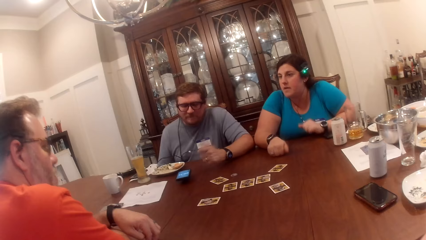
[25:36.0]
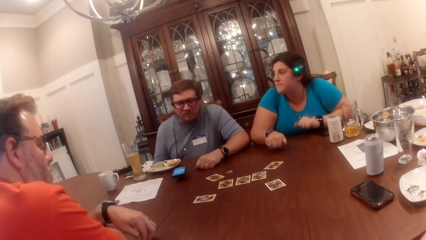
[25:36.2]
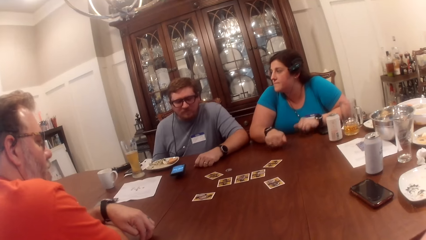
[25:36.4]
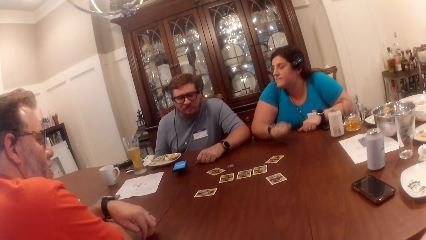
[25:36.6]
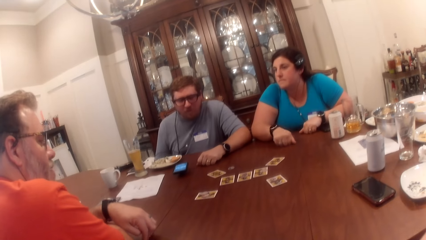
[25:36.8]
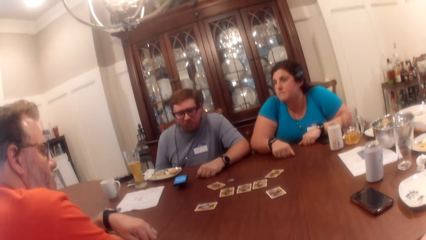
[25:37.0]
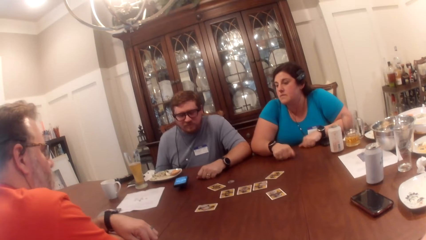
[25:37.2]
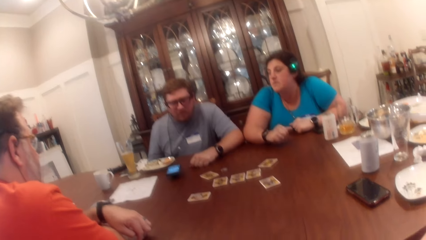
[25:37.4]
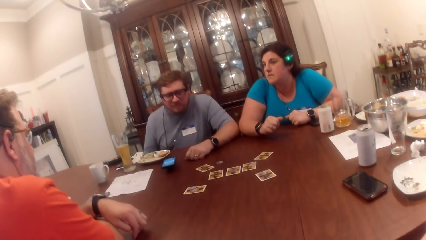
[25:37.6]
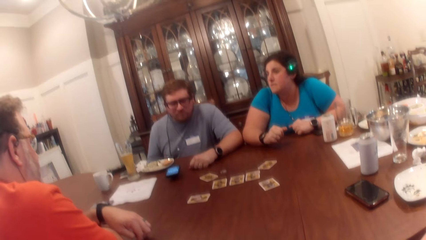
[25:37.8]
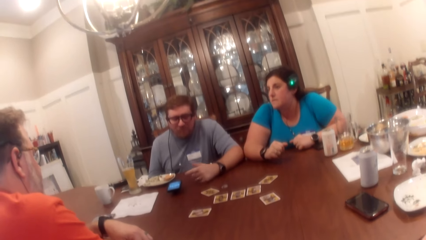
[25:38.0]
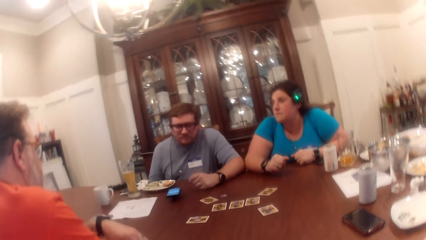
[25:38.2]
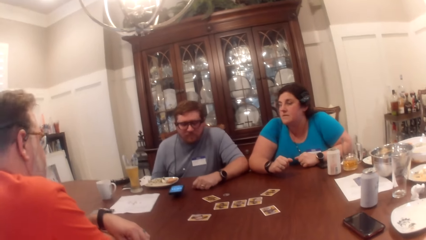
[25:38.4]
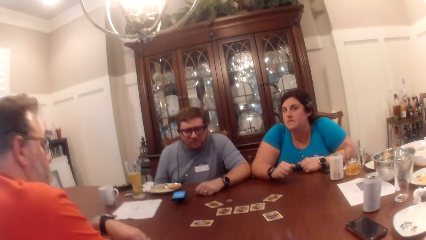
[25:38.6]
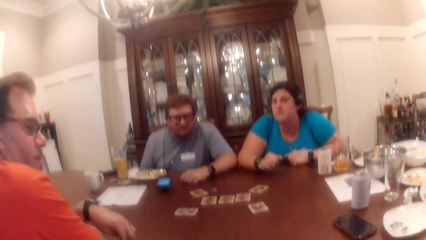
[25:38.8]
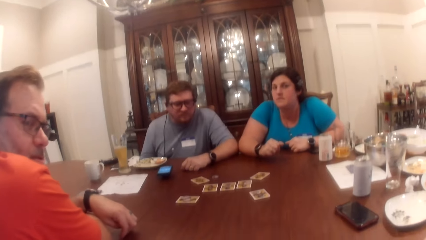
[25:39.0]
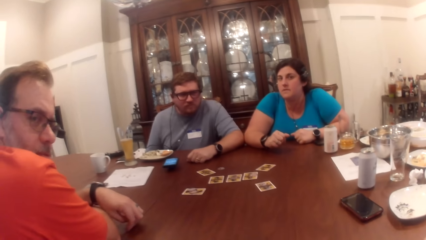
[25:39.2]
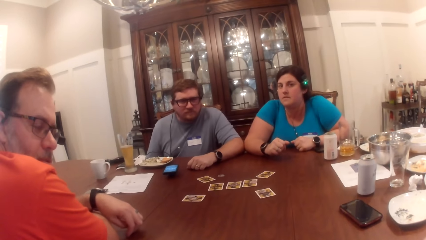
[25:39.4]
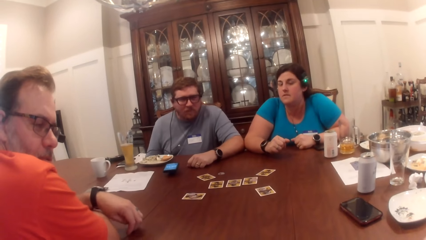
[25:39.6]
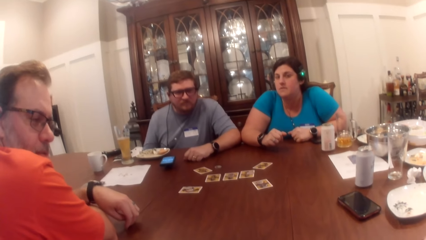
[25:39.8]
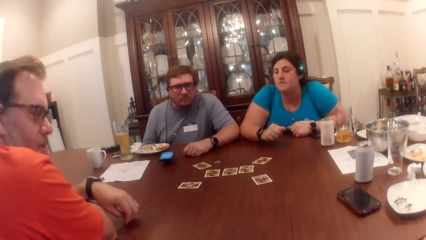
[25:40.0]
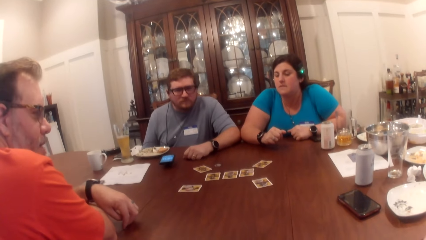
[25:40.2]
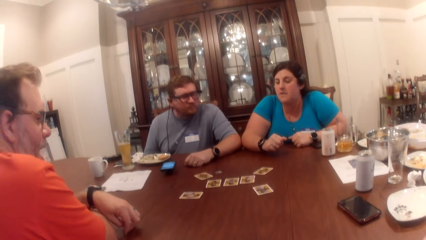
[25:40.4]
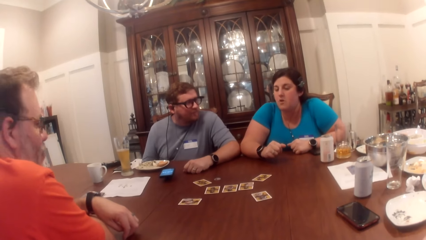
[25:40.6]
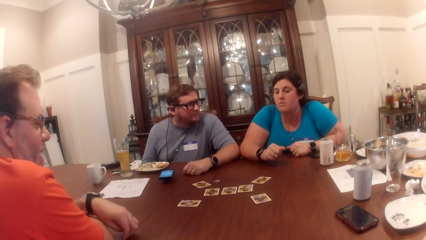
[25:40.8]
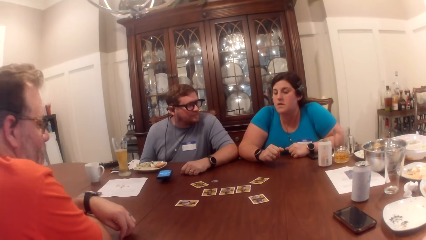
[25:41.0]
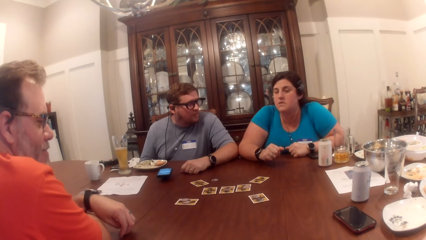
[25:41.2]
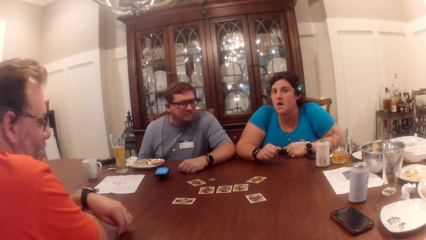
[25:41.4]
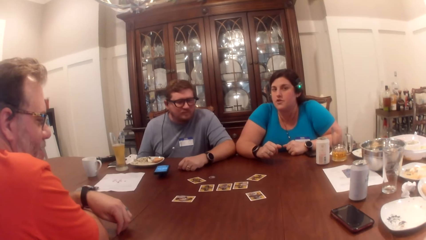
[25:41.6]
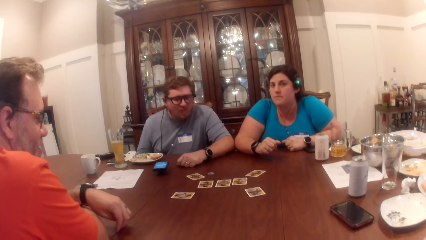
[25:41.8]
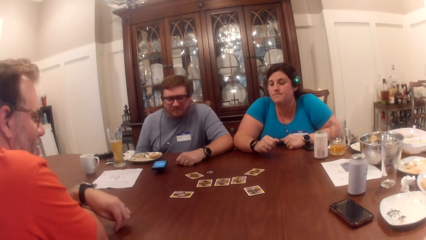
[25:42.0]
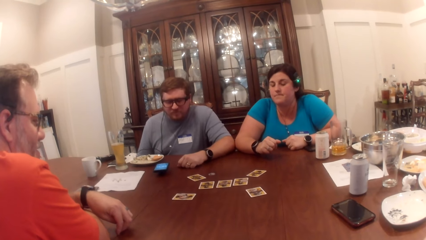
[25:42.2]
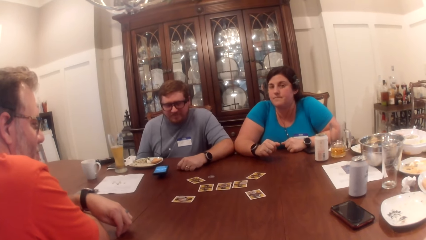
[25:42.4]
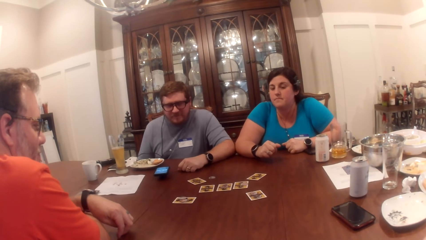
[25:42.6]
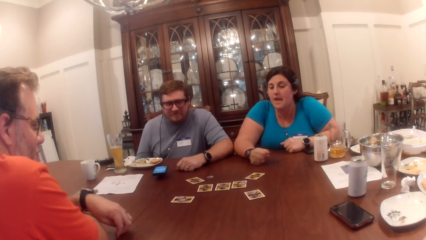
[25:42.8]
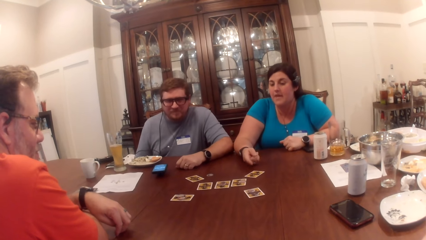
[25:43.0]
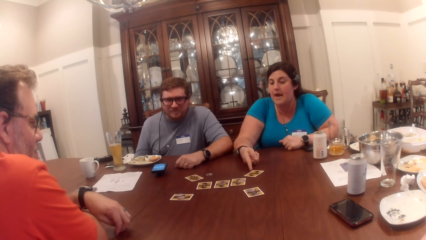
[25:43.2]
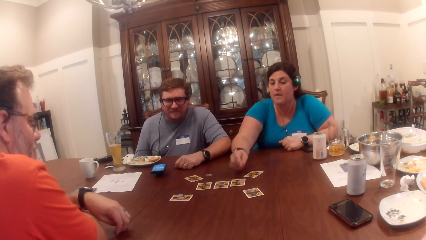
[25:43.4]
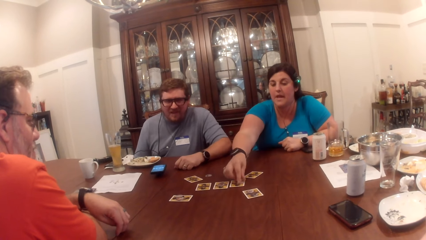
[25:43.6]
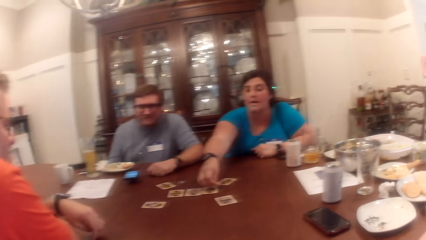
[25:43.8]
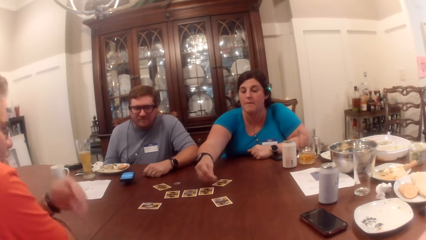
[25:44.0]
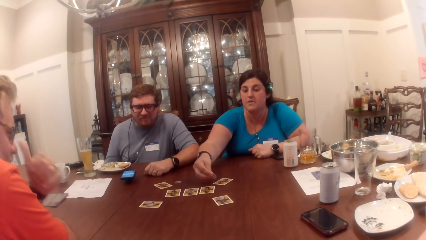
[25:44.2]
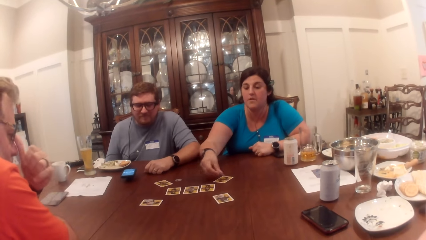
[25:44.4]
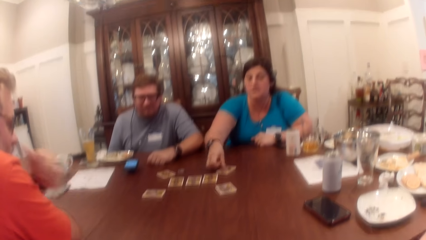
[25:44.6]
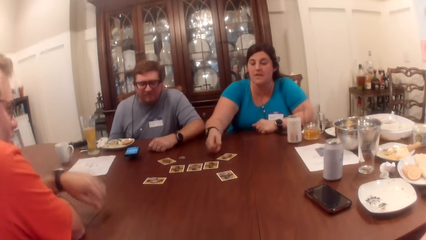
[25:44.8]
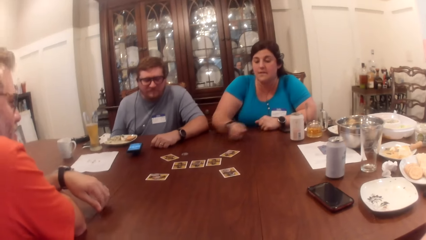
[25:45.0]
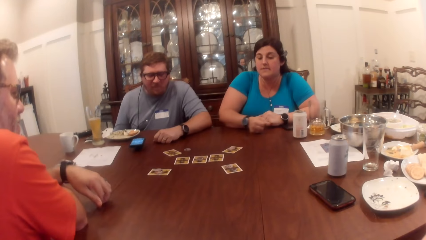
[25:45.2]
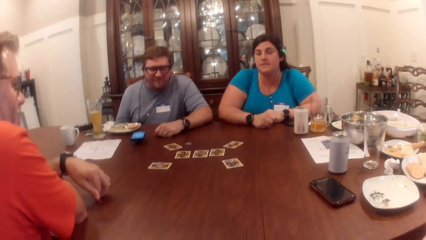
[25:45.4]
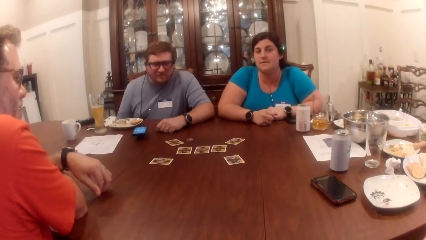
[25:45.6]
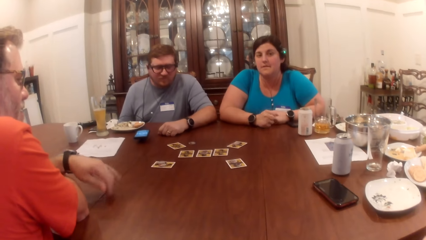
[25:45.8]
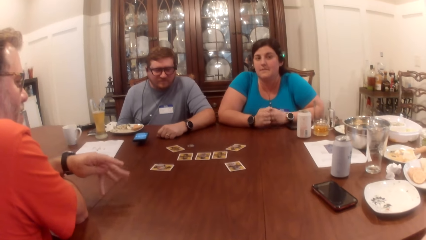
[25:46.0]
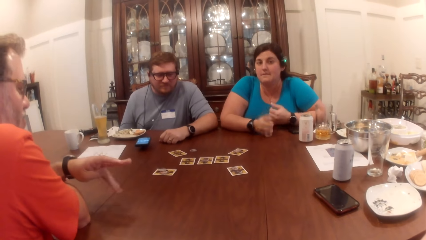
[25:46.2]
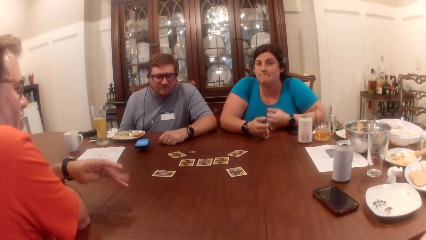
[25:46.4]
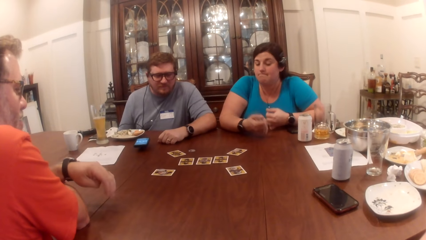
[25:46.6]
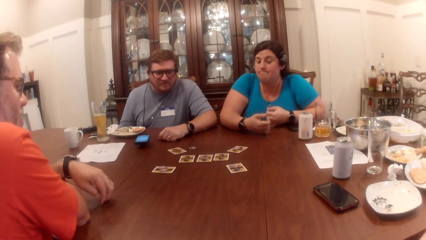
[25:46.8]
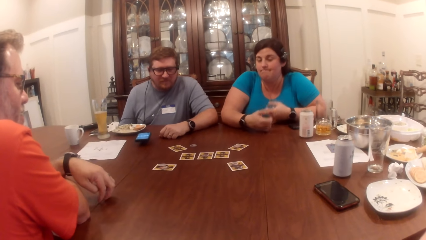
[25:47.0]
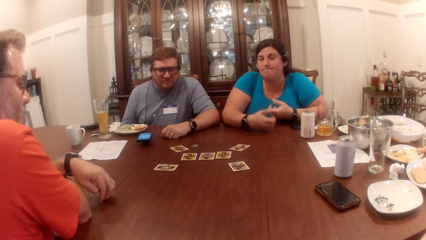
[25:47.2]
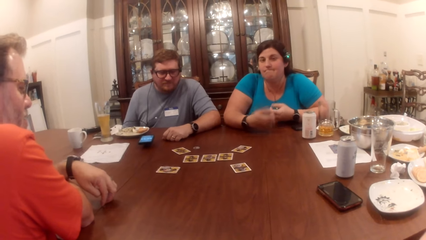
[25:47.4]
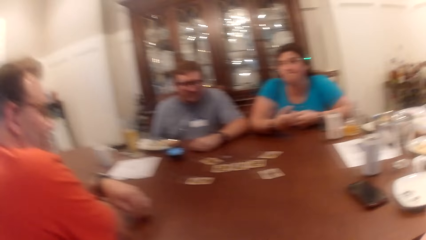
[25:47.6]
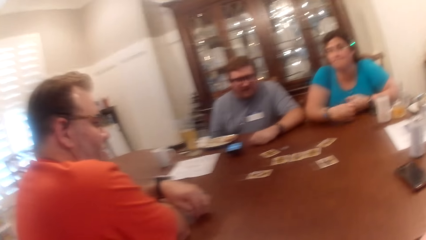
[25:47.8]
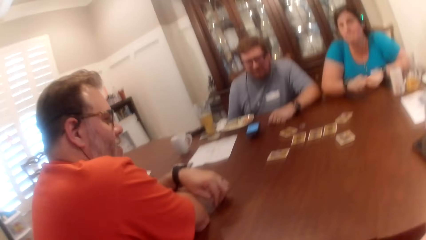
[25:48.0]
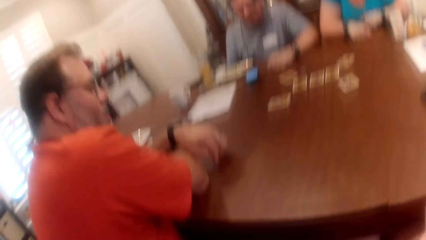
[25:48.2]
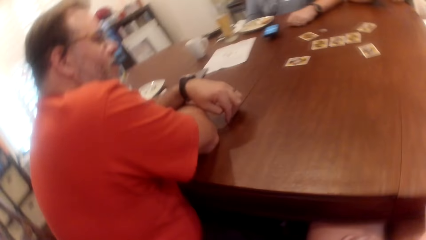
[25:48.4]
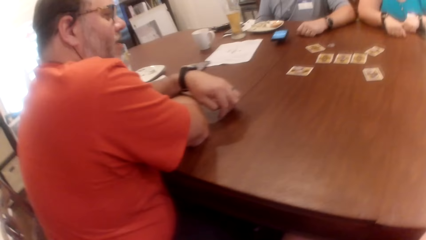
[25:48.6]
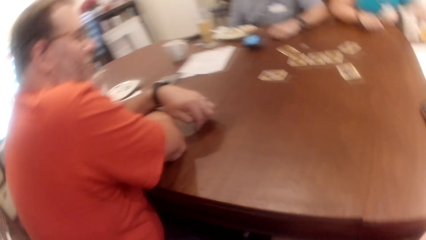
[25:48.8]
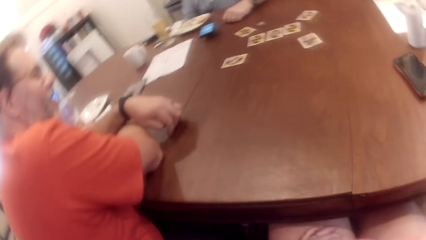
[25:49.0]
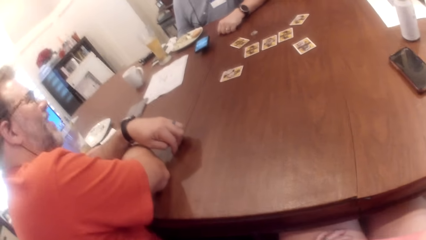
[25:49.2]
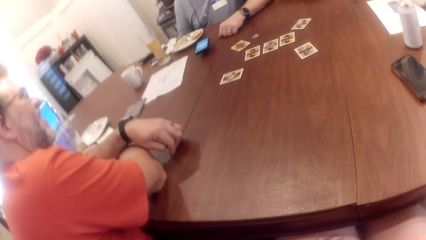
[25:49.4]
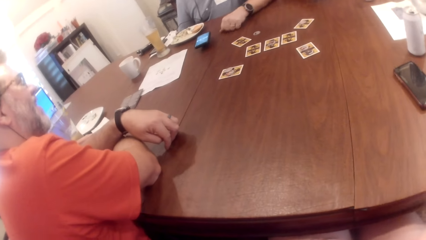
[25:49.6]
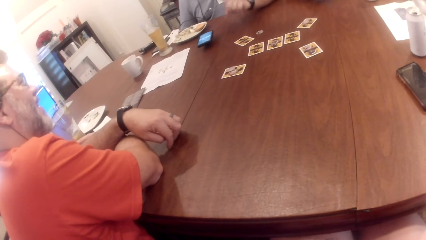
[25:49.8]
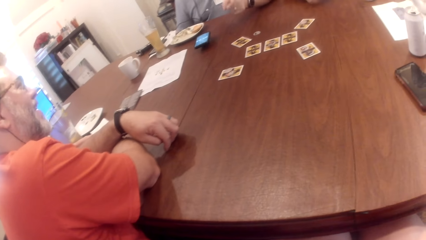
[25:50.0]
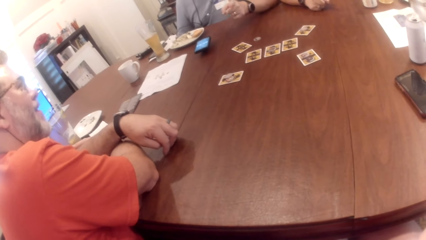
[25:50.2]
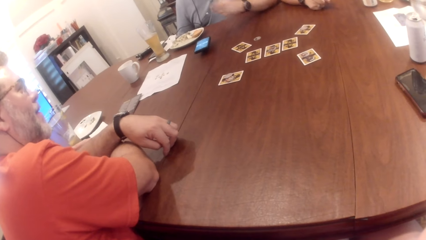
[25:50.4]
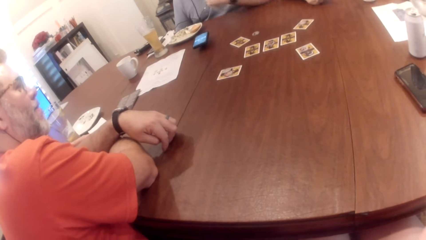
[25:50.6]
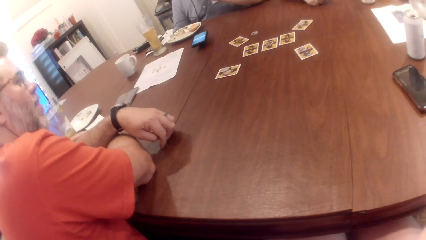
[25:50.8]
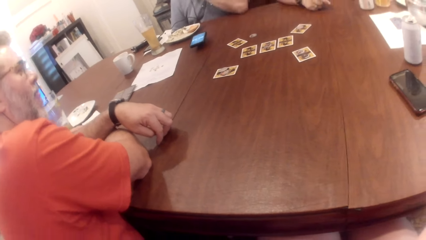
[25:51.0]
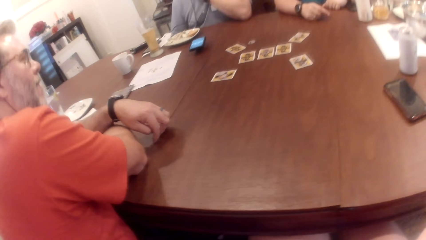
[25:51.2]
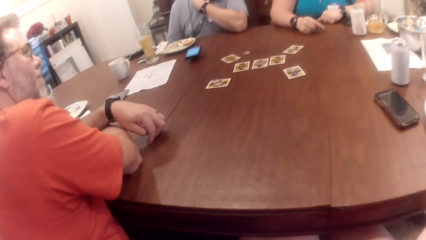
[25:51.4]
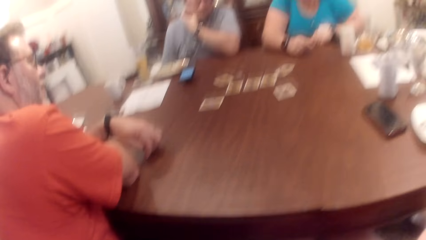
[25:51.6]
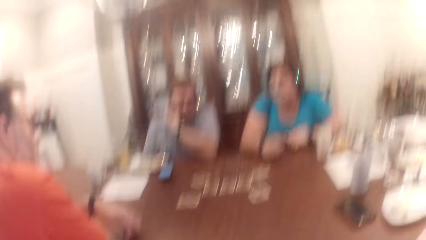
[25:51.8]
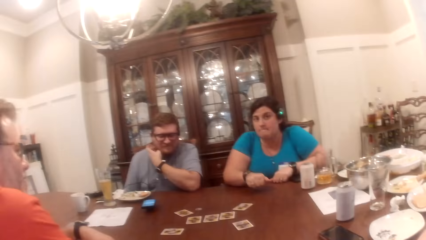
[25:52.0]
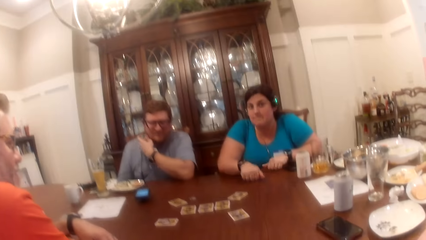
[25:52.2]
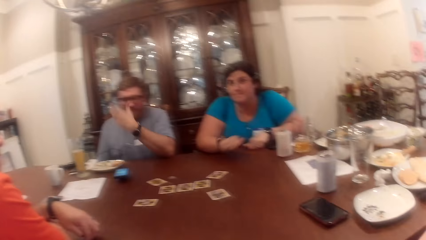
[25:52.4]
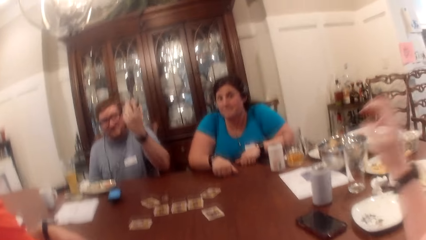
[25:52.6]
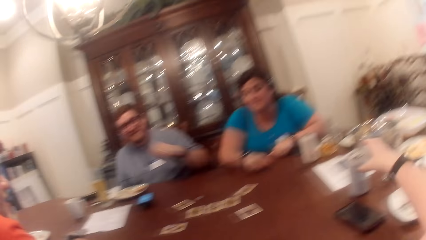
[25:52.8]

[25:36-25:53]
The woman beats the table with both hands. A man places his right hand on the table. The woman points at a card on the table with her right index finger and picks a game token from the table with her right hand. Another man scratches his face with his left thumb. The woman drops the game token in her right hand on a card on the table. The other man tests his left arm on his right arm. The woman beats the table with both hands. The other man points at the camera wearer with his left index finger.
